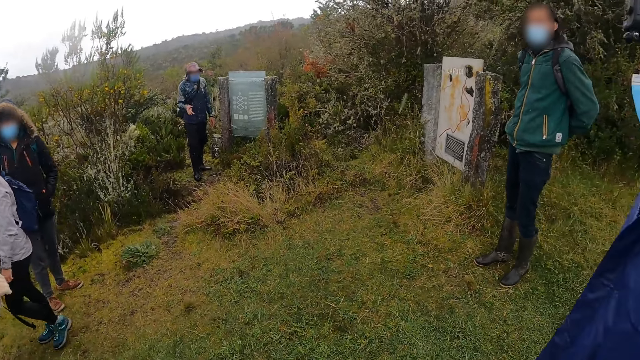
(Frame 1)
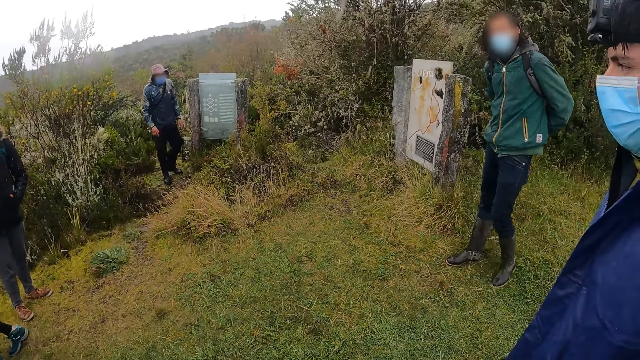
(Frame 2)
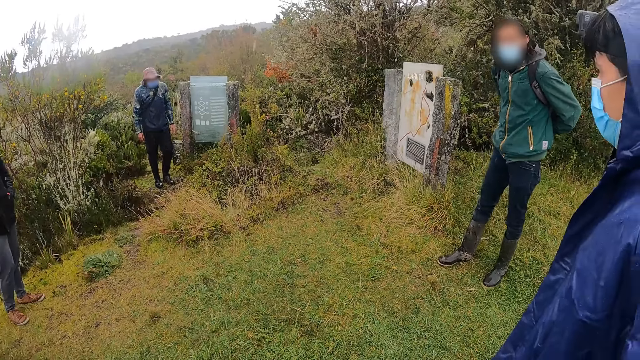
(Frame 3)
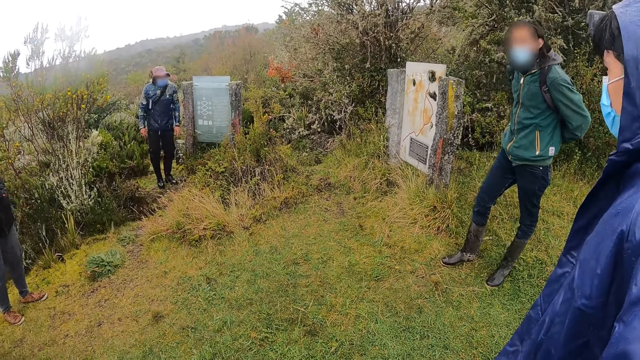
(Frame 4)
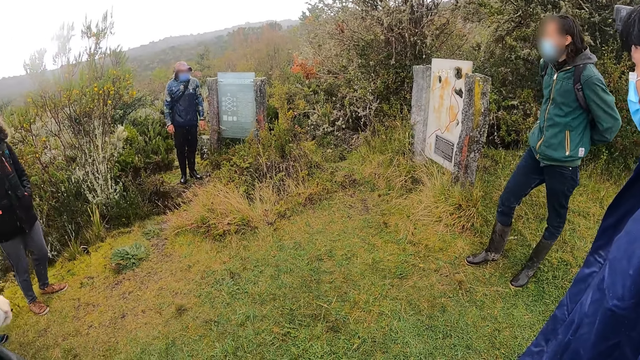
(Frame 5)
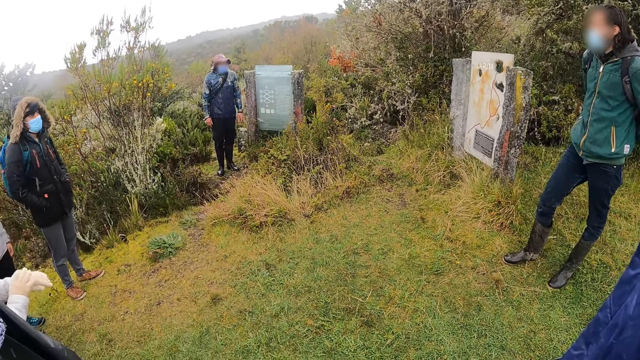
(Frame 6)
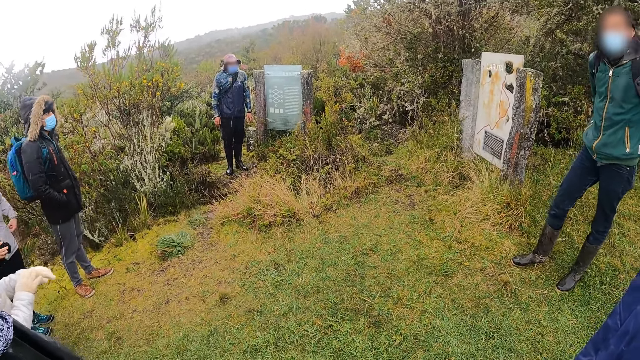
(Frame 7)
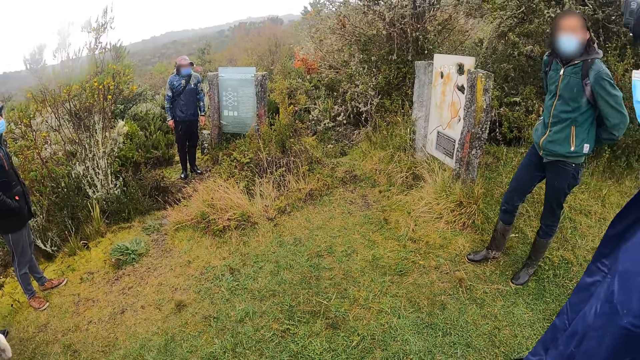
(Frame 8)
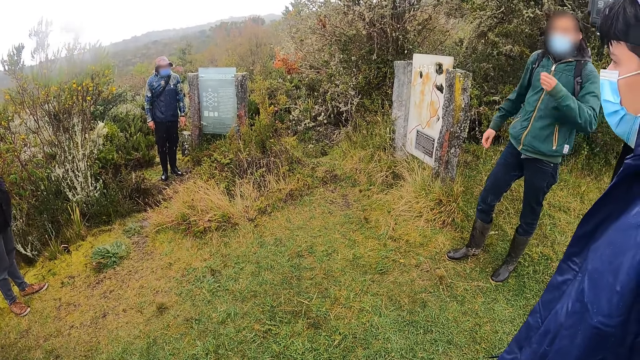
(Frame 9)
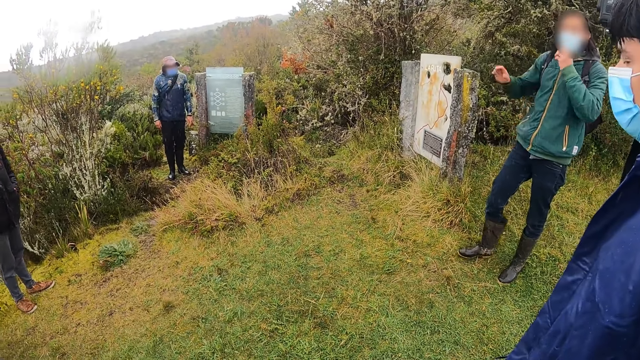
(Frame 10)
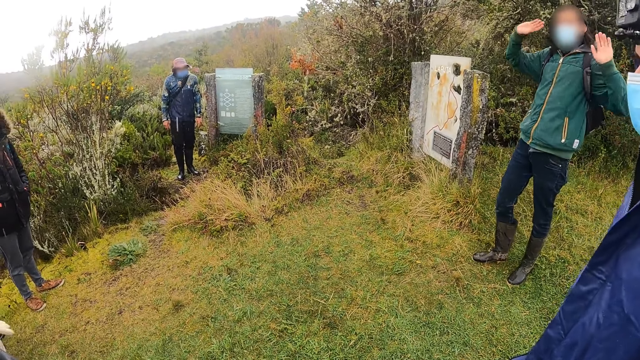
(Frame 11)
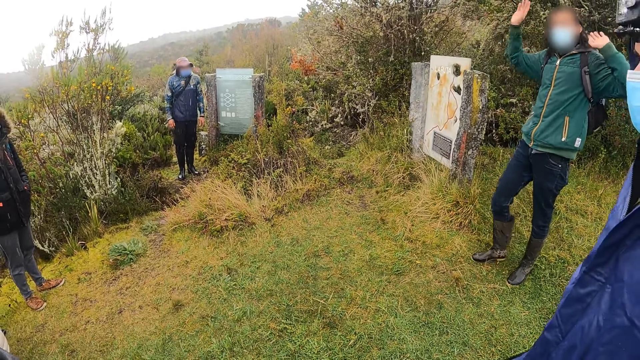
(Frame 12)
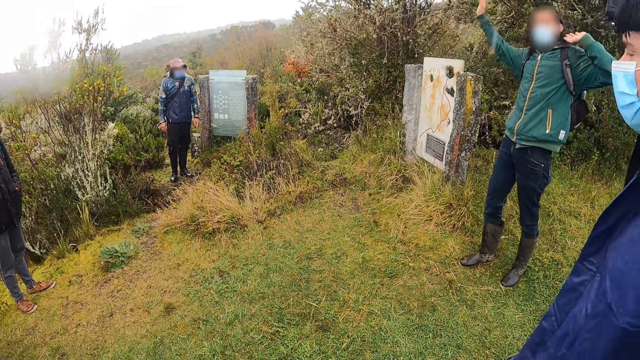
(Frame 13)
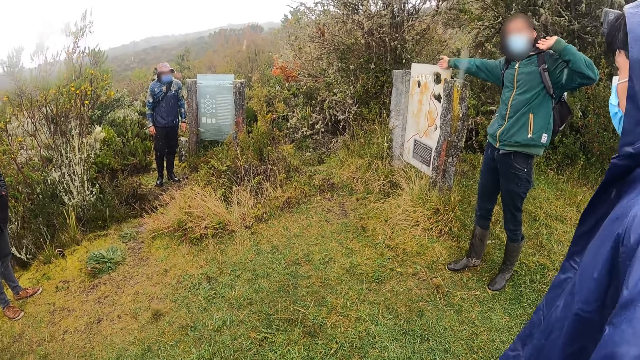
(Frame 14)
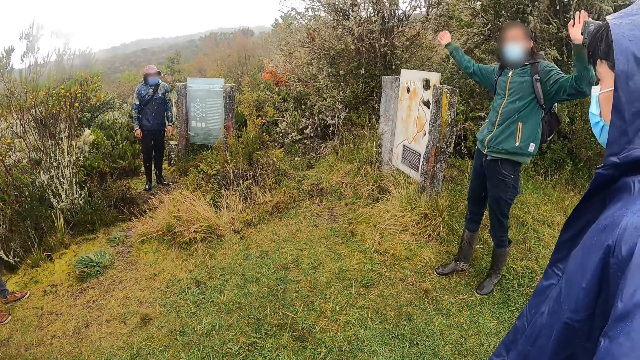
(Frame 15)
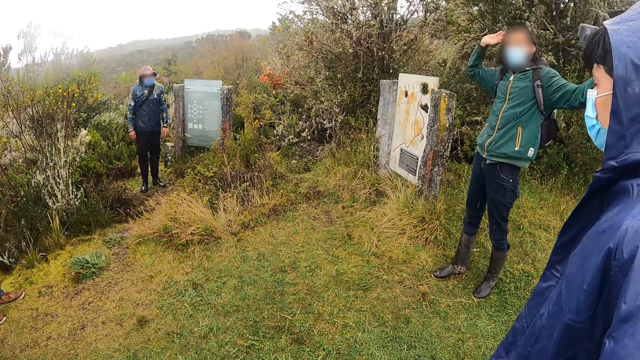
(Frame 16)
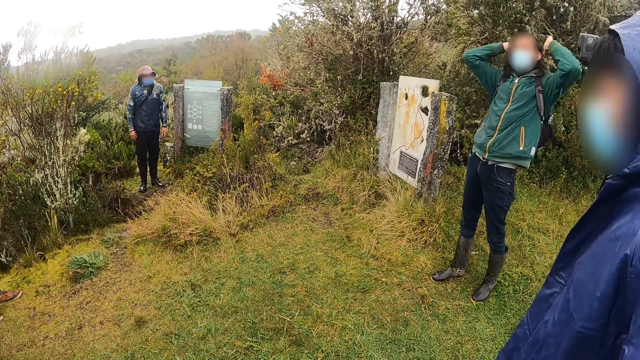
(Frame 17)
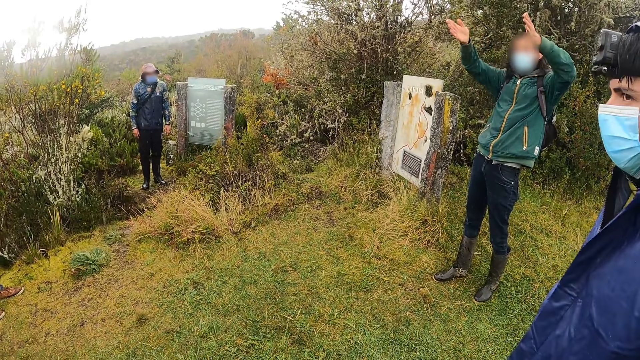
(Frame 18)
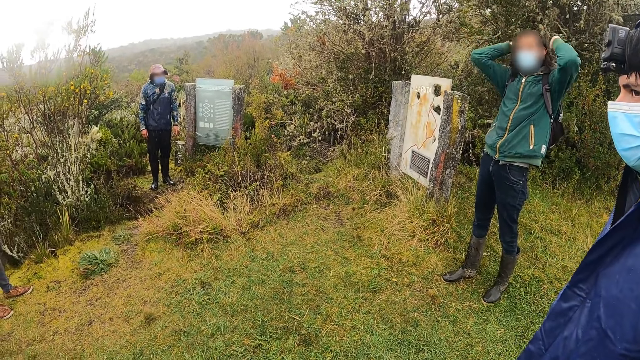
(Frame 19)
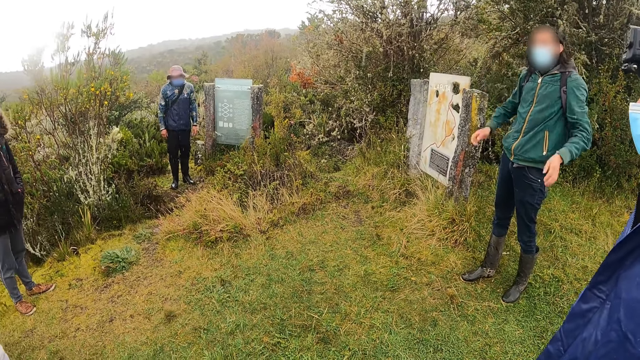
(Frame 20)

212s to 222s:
A woman touches her left hand with her right hand. A man touches a facemask on his face with his left hand. The man waves his hands.

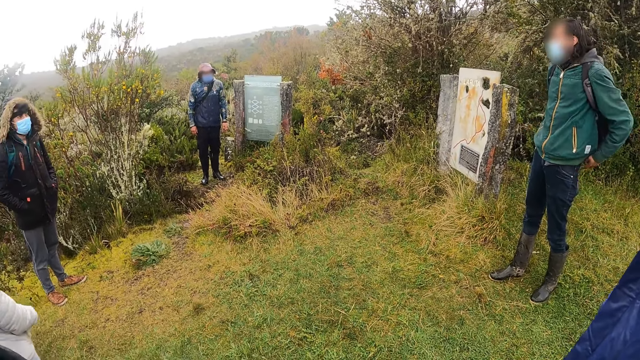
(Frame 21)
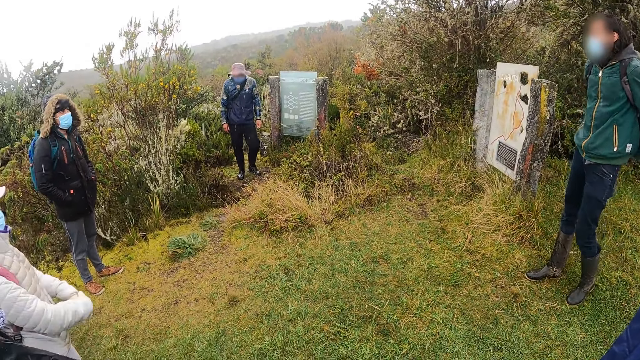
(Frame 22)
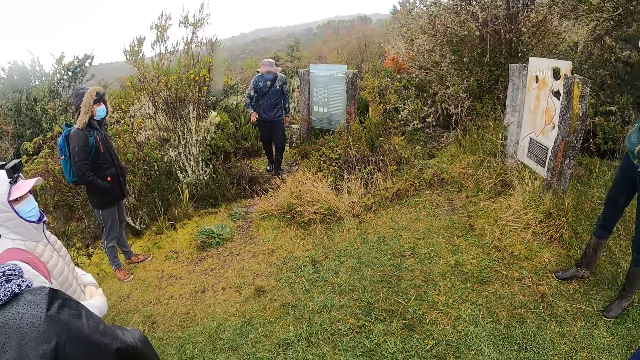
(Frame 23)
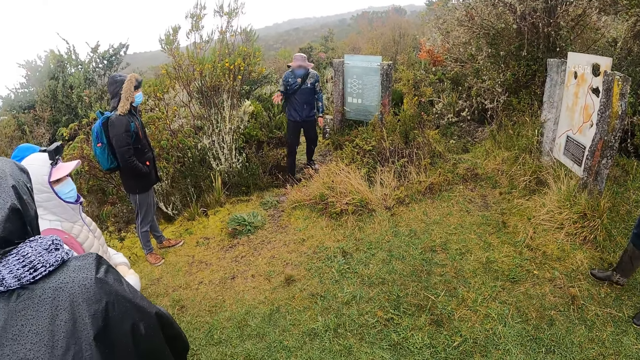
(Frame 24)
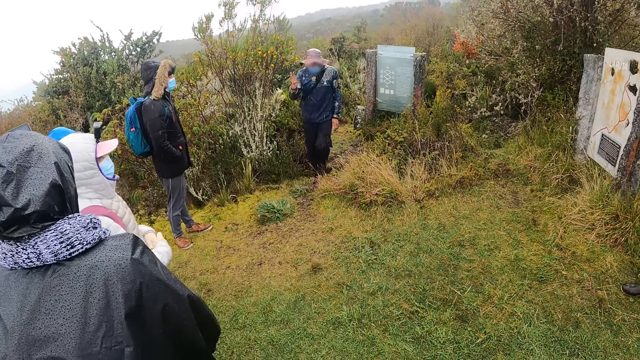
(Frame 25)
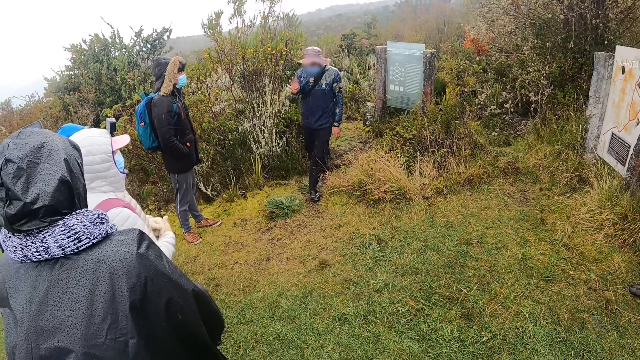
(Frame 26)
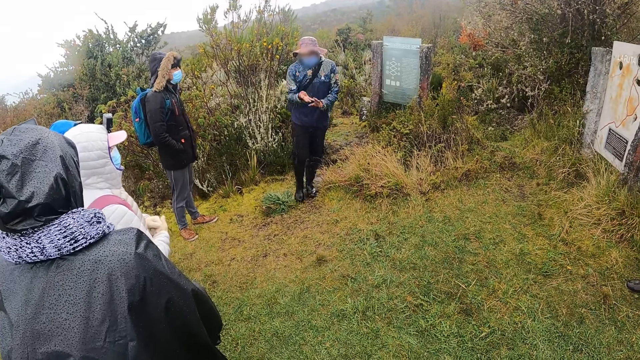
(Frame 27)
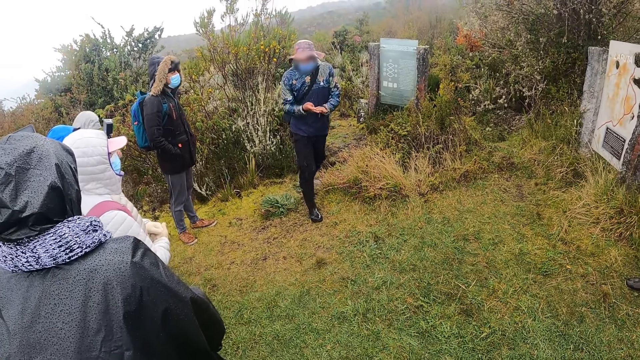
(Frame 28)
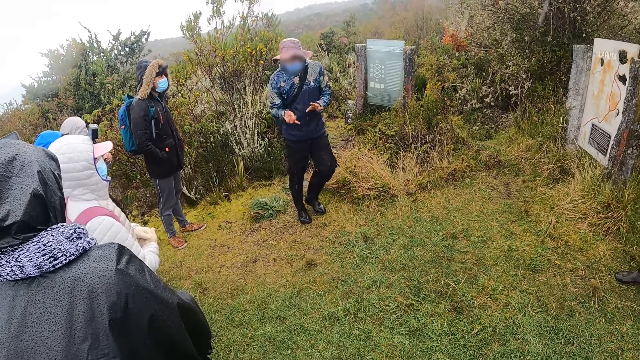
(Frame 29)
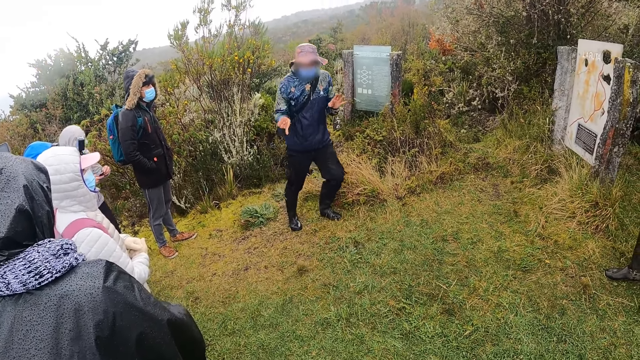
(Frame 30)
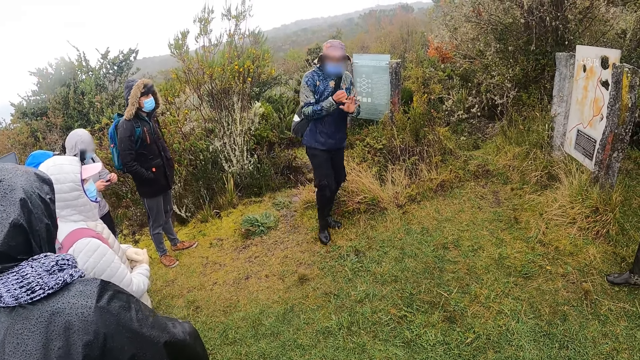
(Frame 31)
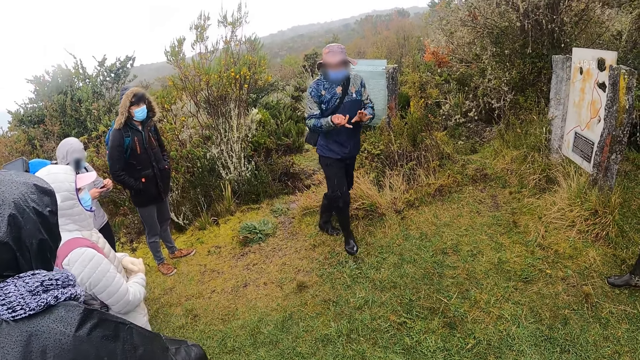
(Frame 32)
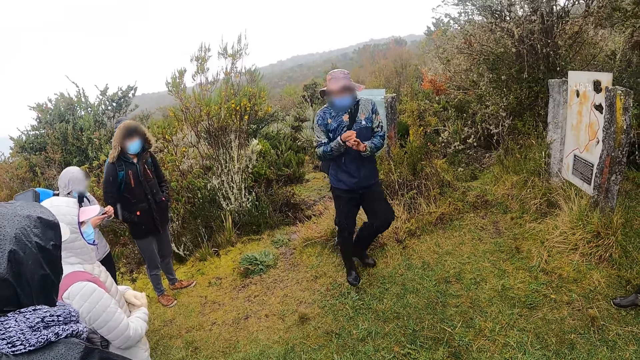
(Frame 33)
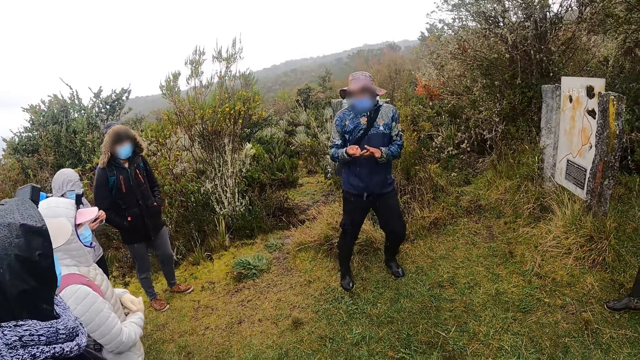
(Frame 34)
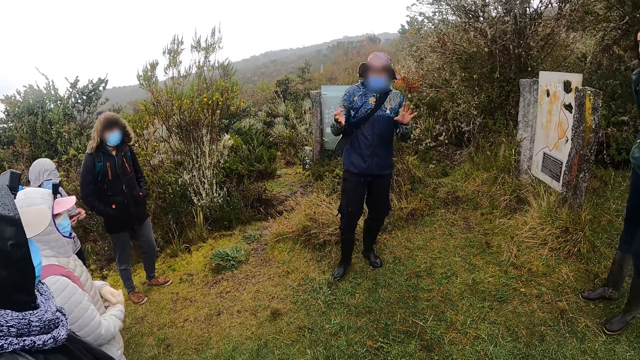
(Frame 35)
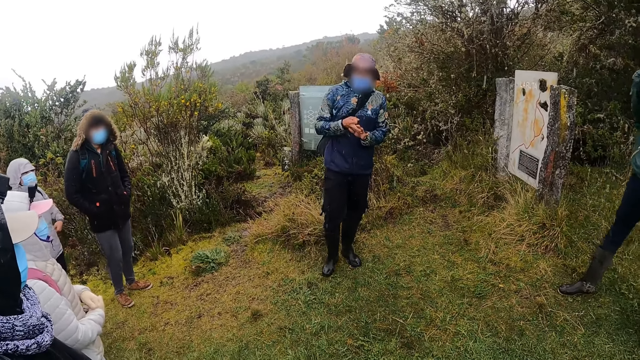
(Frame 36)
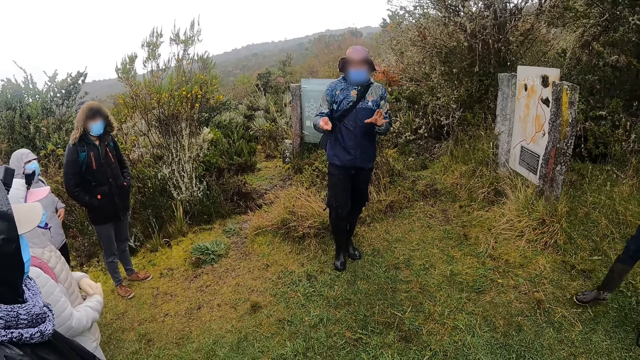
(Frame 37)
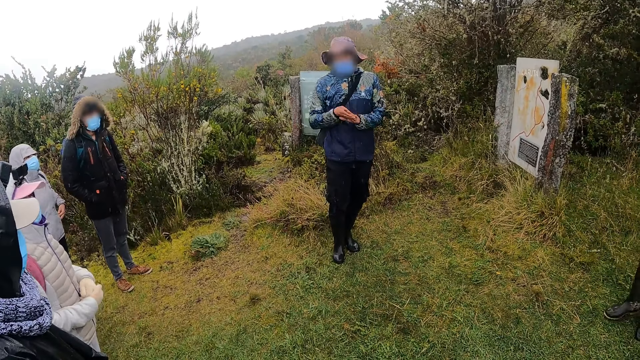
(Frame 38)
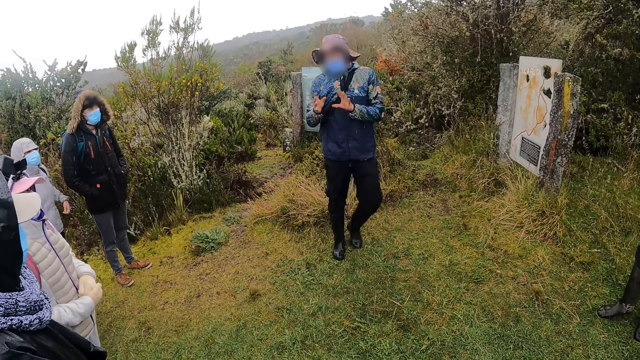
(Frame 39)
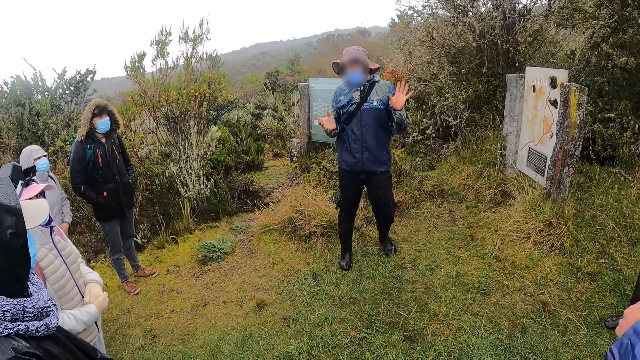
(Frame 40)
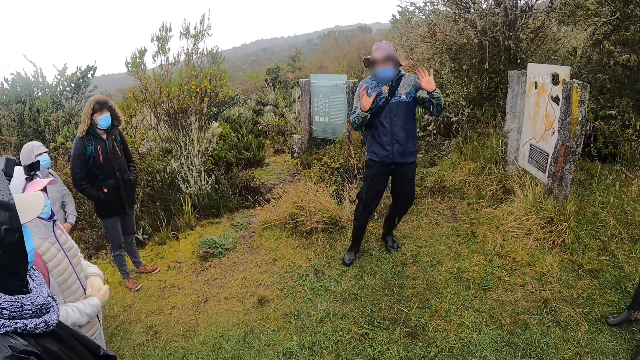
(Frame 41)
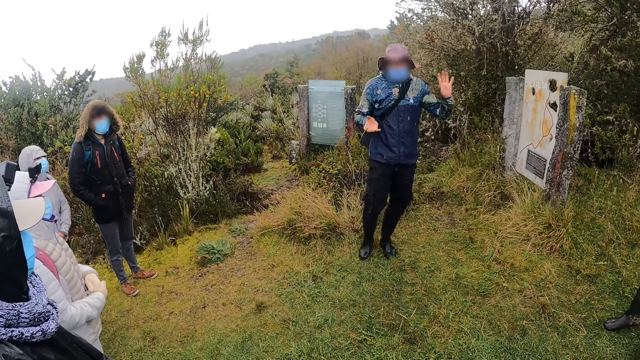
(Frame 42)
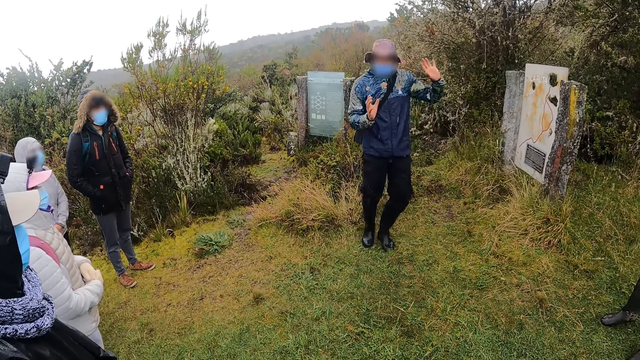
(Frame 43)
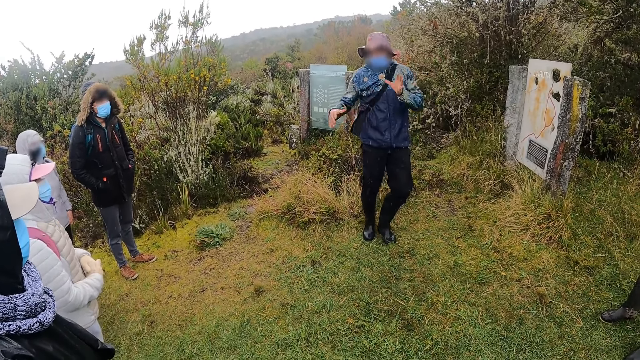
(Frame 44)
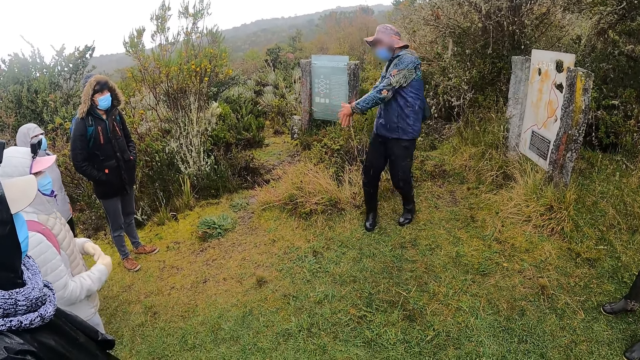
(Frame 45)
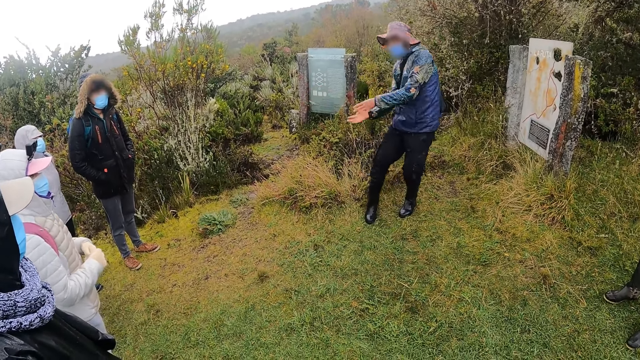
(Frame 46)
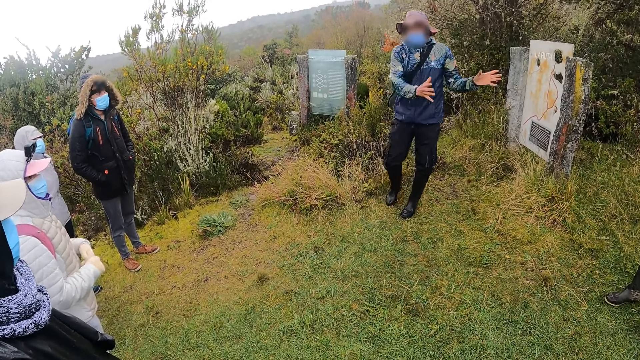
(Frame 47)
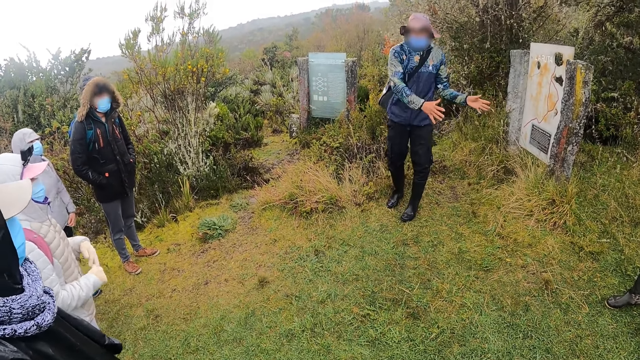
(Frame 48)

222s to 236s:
A man counts on his right fingers with his left hand.
